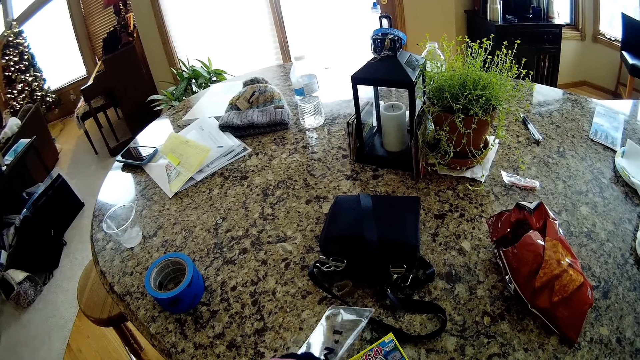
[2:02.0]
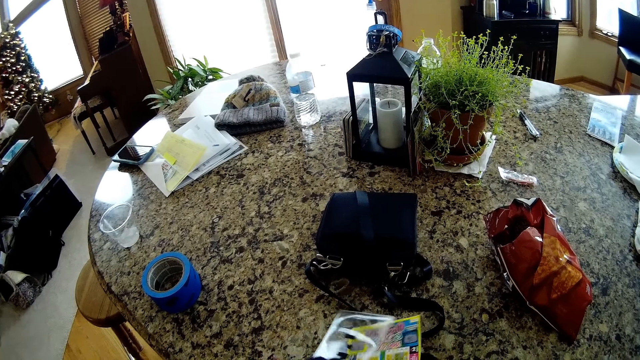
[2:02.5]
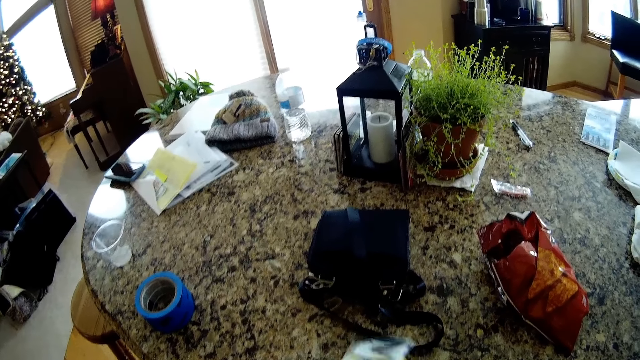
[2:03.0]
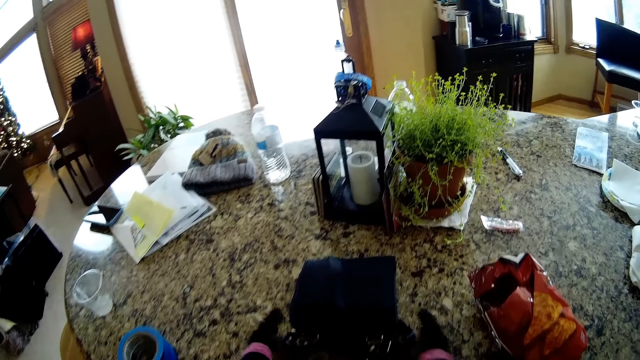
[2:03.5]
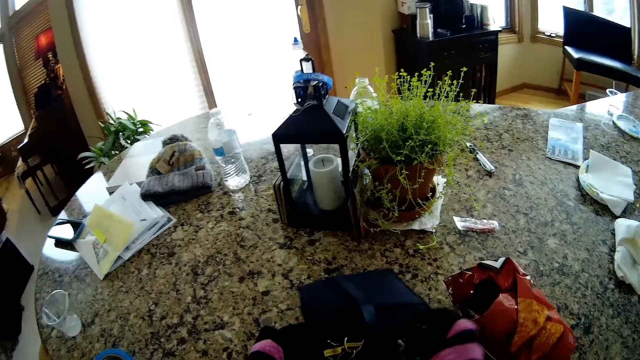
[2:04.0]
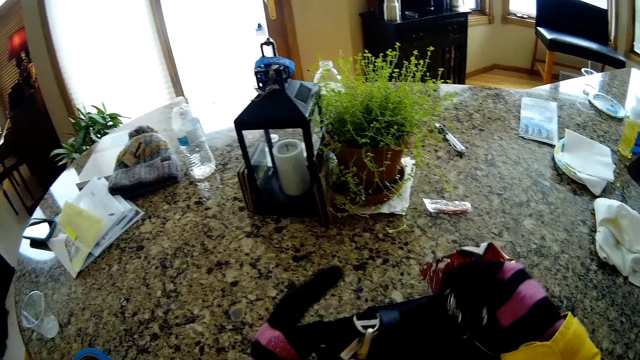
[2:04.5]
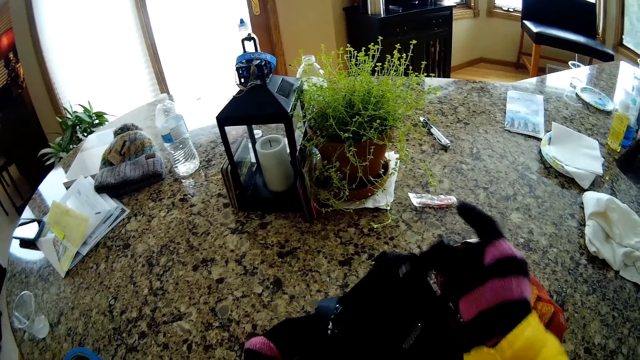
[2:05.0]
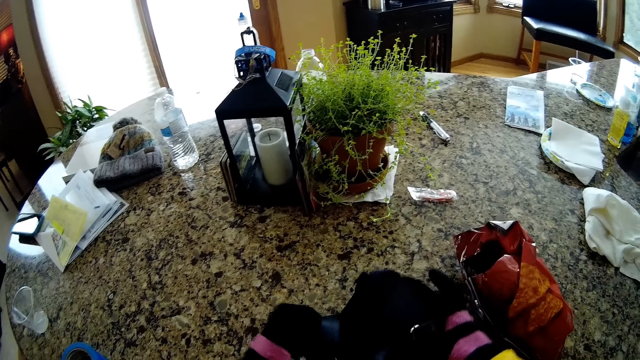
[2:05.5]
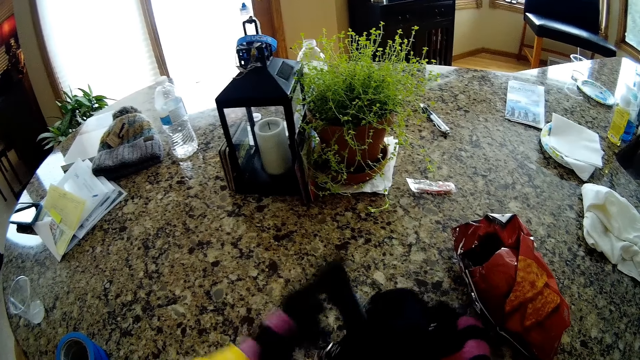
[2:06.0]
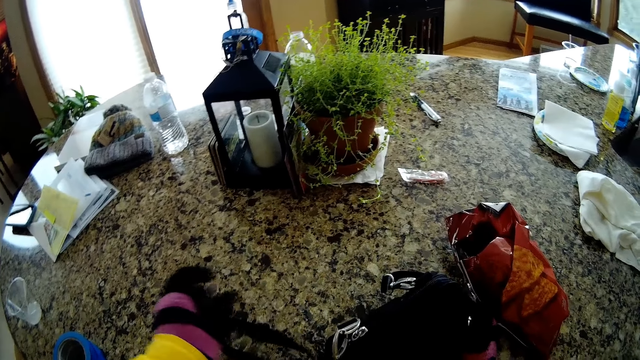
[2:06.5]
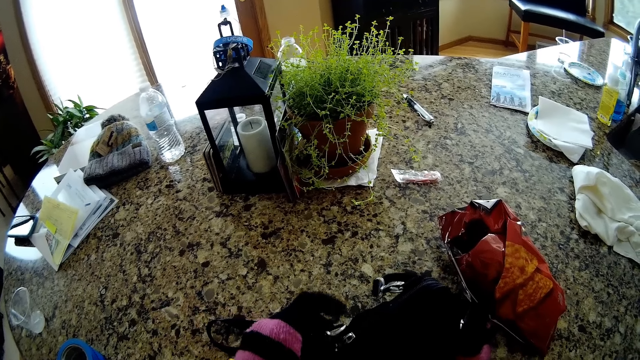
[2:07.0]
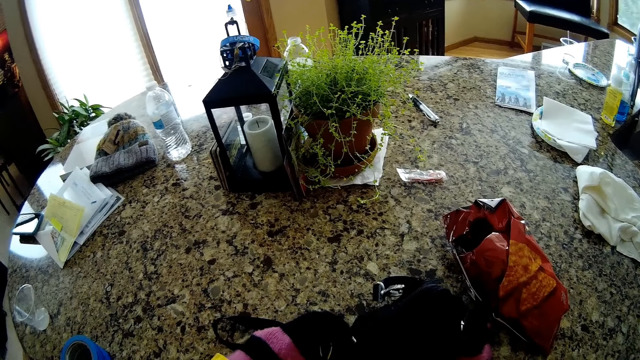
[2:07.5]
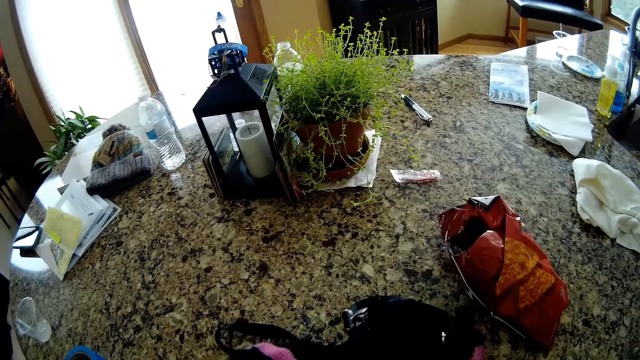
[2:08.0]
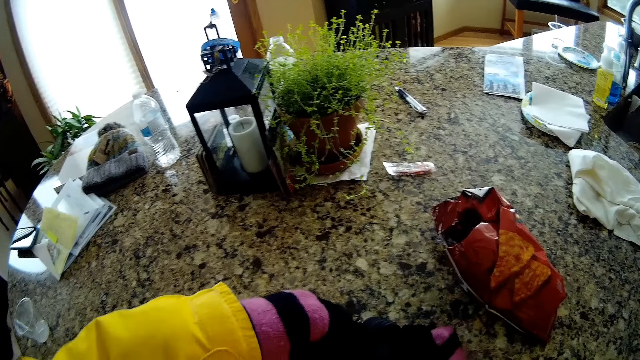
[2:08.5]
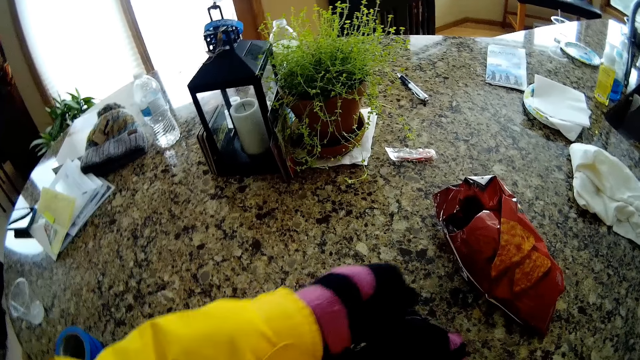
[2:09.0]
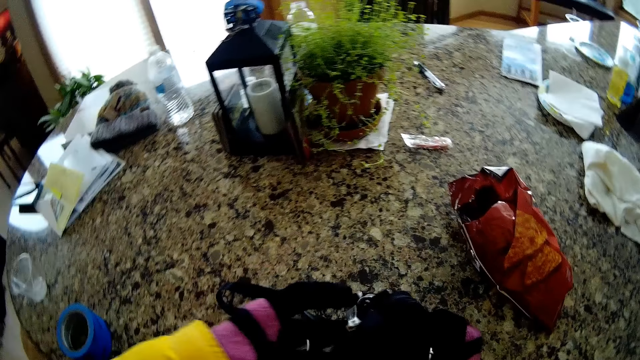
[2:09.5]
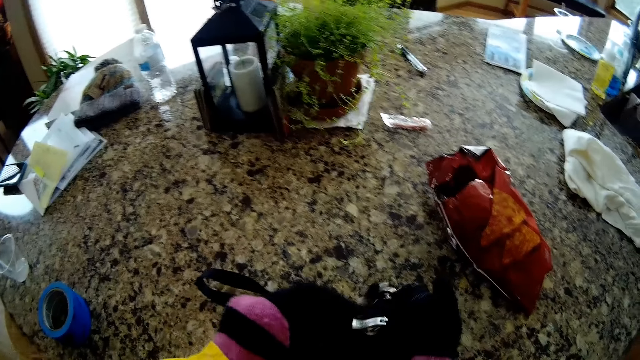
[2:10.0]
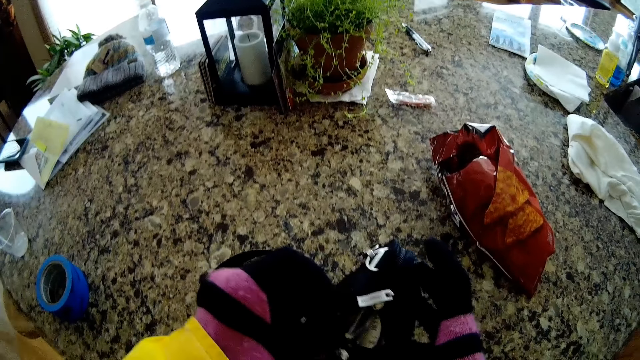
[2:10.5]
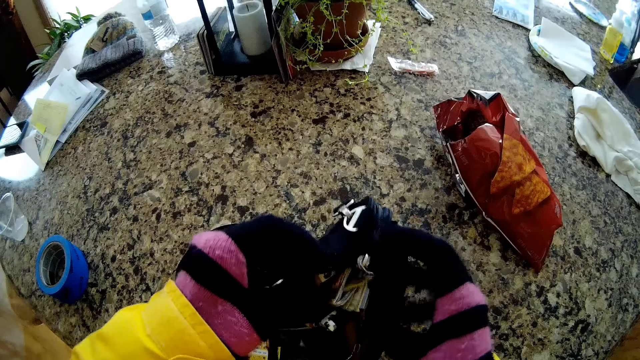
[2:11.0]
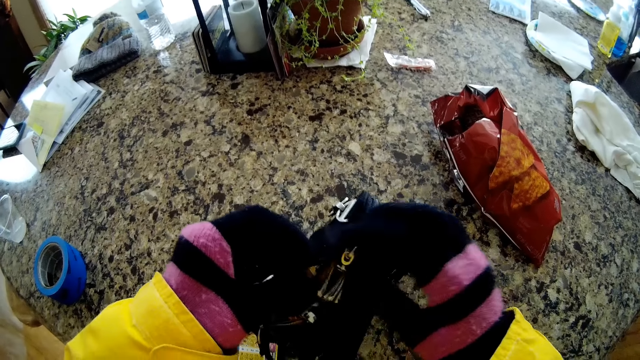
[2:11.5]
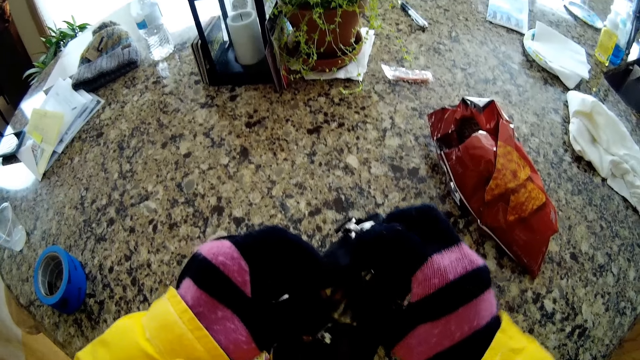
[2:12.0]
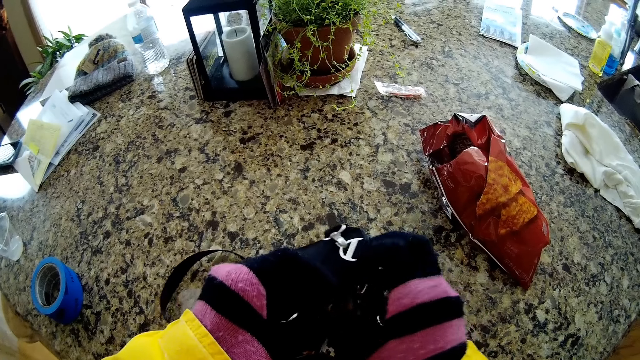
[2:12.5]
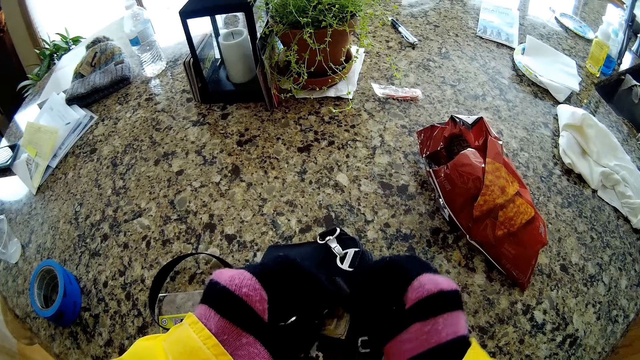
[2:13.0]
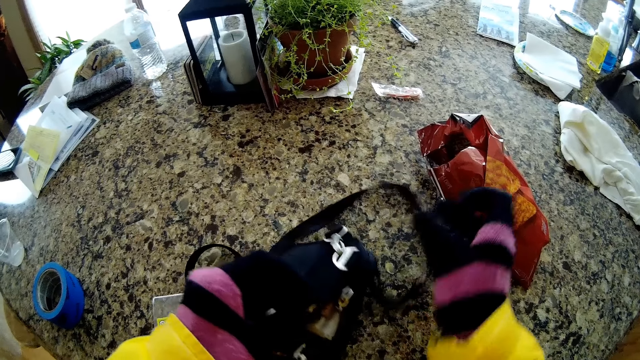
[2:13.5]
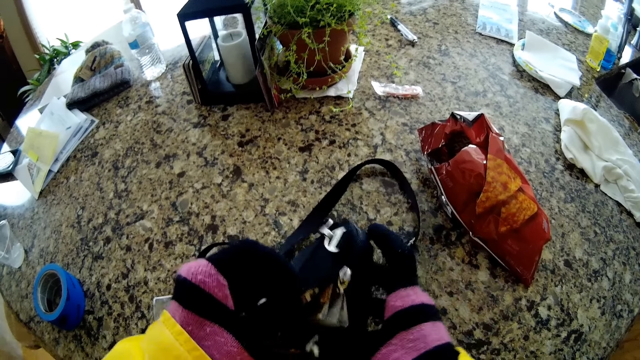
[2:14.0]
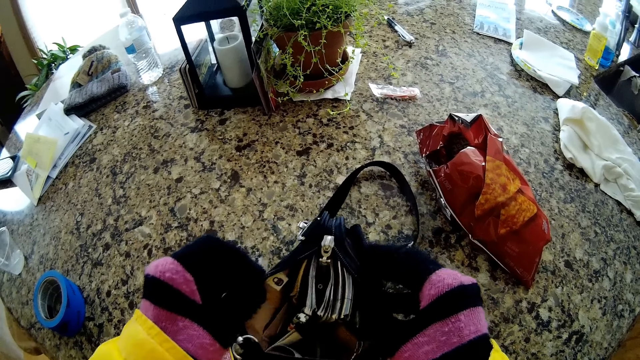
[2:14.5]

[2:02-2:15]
The camera wearer places the cards in the pack. He picks up the bag. He moves the handle bag with his left hand. He opens the bag with his left hand. He moves the handle bag with his right hand.

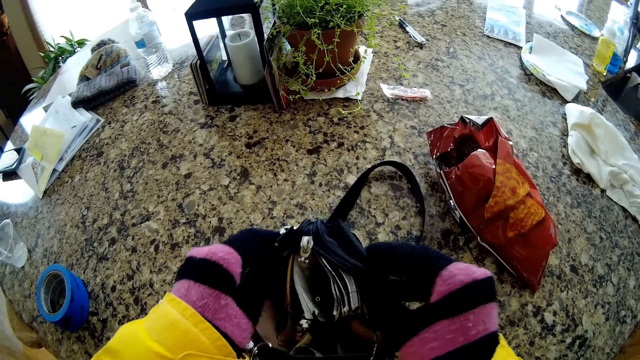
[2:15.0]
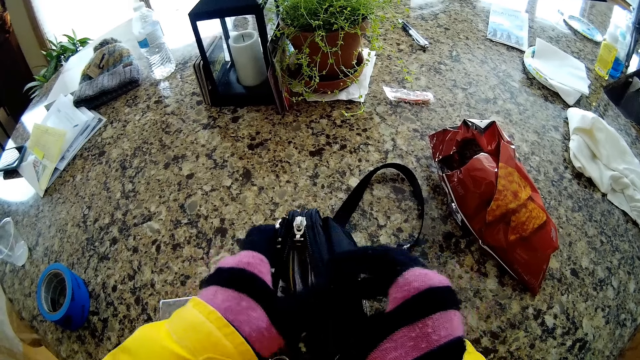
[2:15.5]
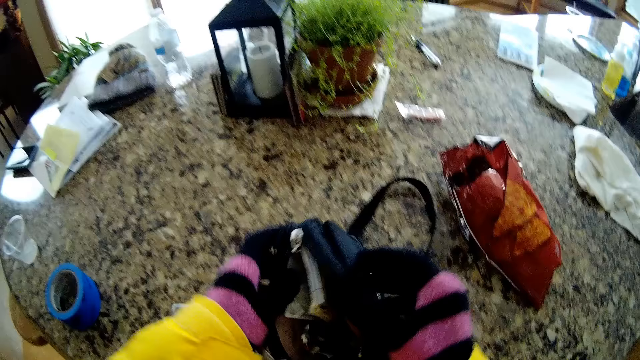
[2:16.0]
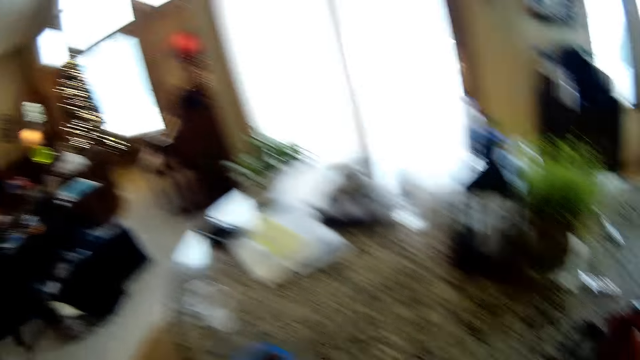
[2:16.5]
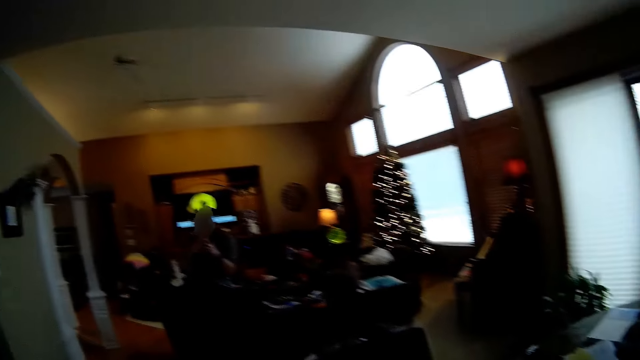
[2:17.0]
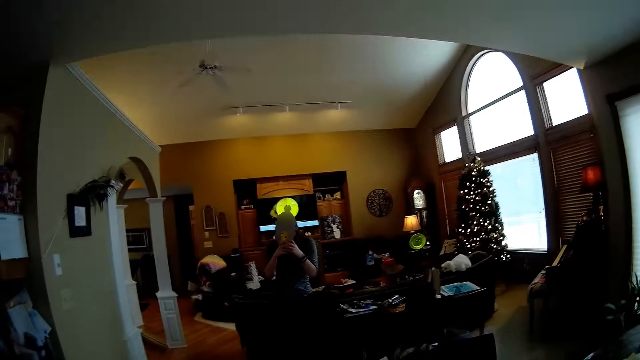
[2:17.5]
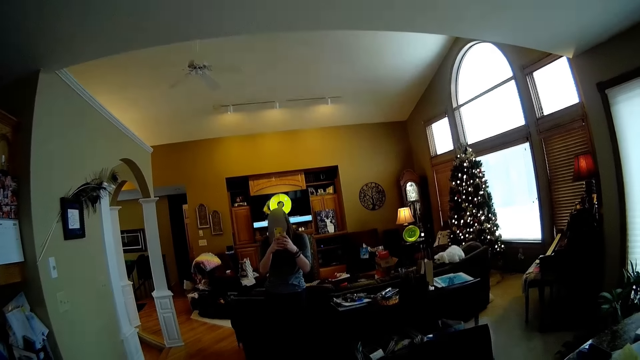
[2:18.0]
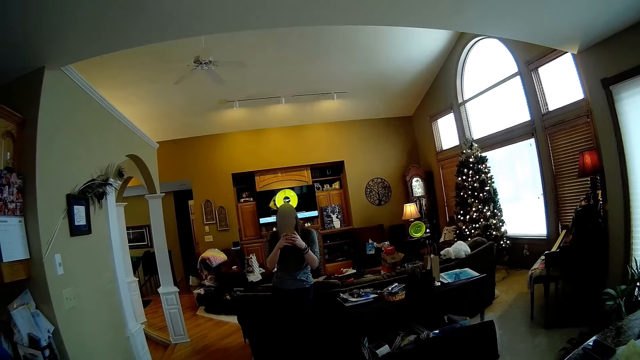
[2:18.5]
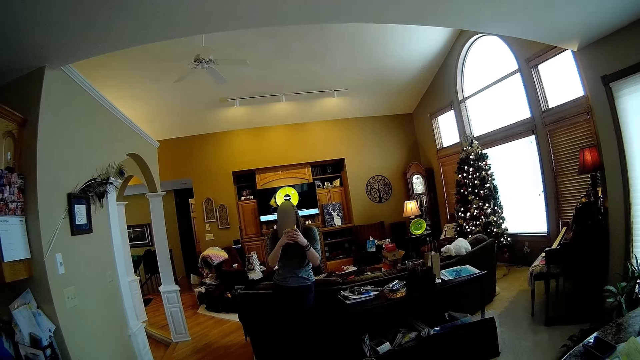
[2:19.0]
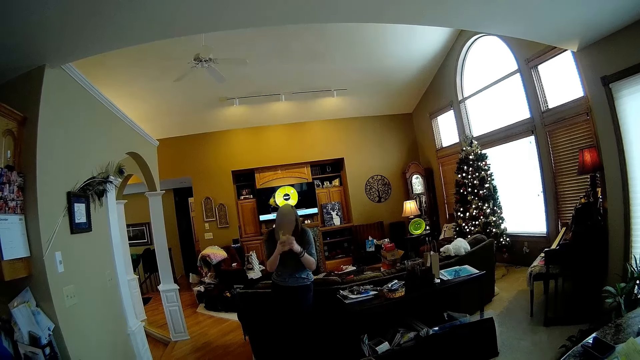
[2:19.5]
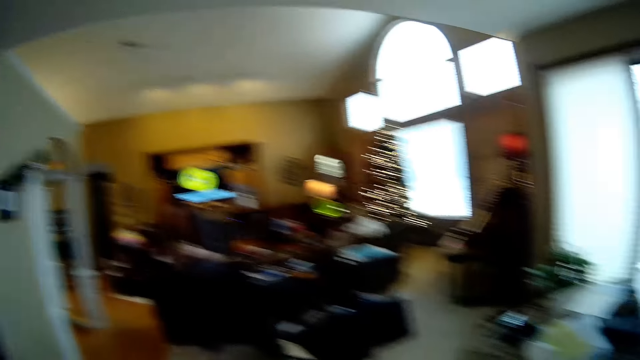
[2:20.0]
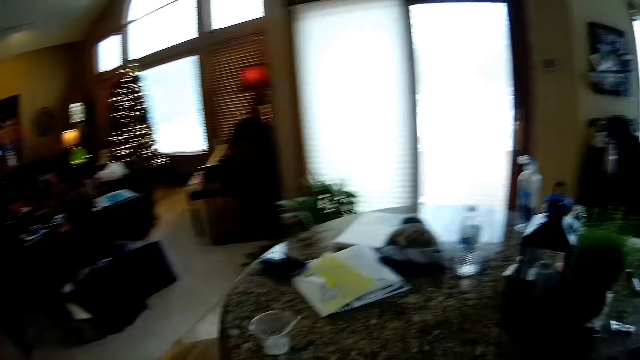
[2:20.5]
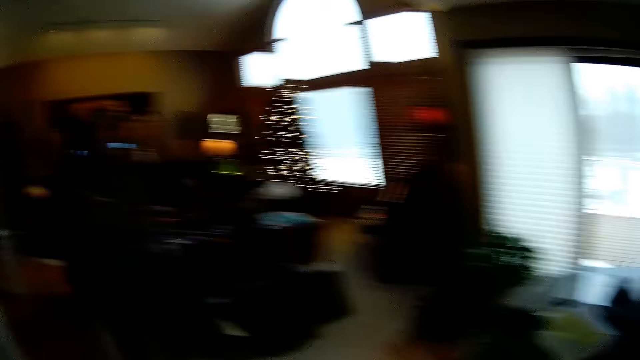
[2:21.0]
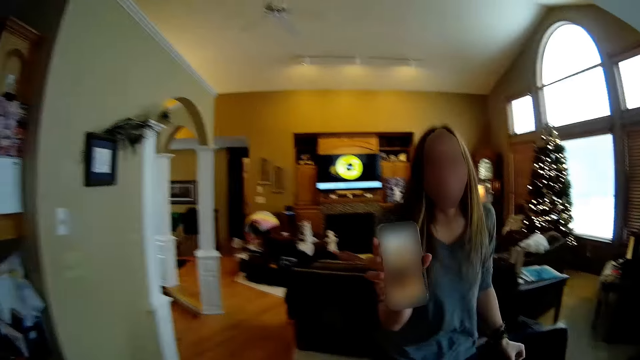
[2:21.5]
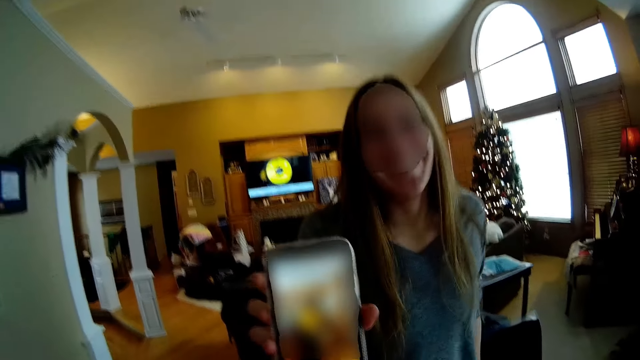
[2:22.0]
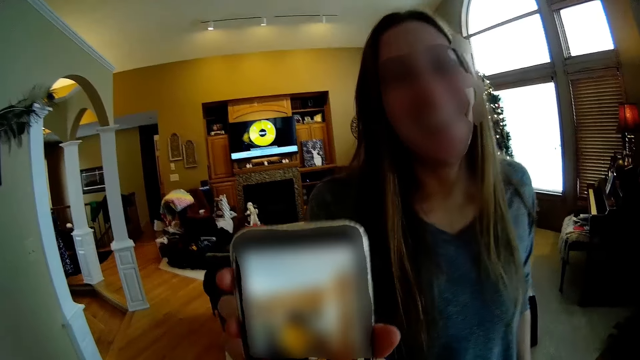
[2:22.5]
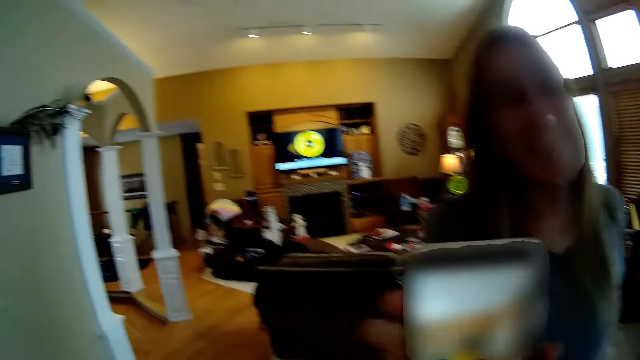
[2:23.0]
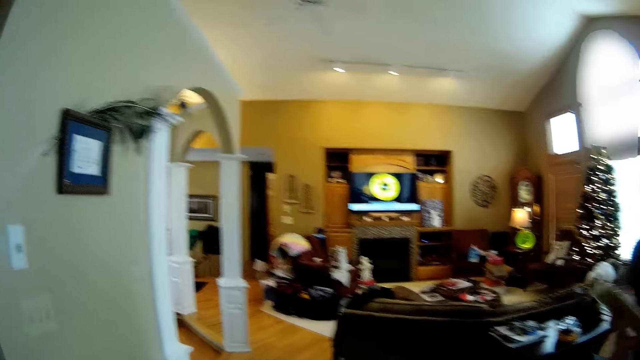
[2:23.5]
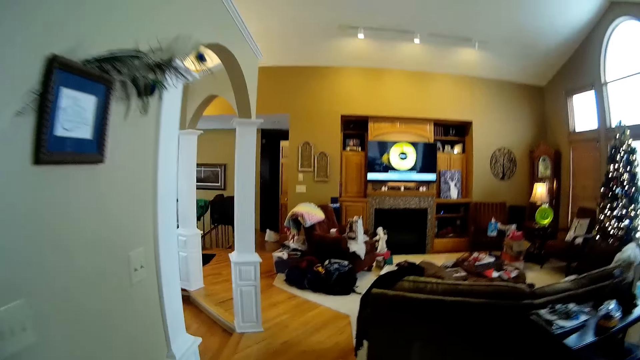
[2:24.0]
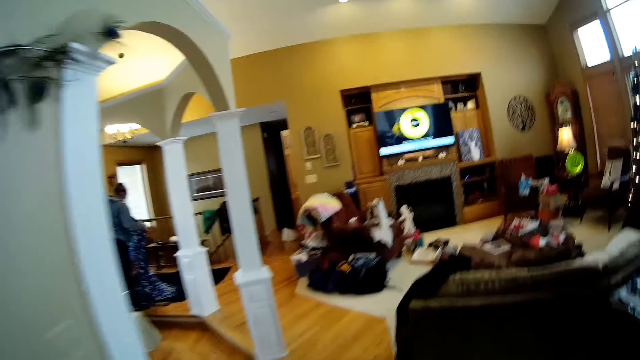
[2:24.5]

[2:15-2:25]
The camera wearer drops the bag. A woman operates her phone. The camera wearer looks around. The woman shows something on her phone to the camera wearer. The camera wearer walks around.
